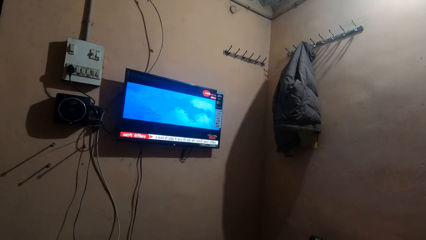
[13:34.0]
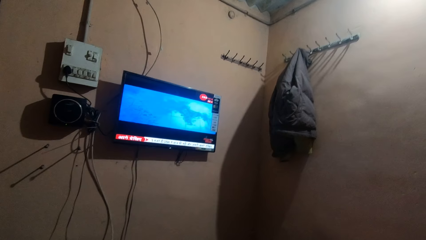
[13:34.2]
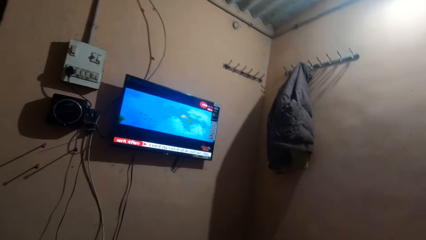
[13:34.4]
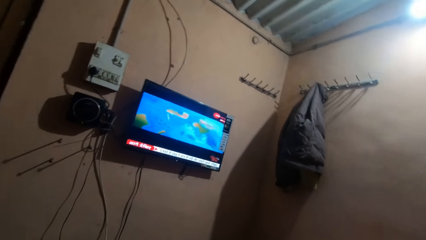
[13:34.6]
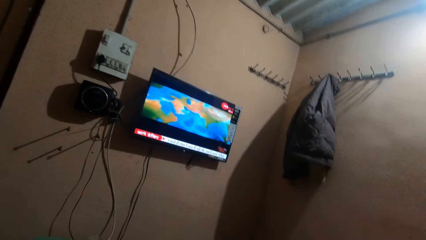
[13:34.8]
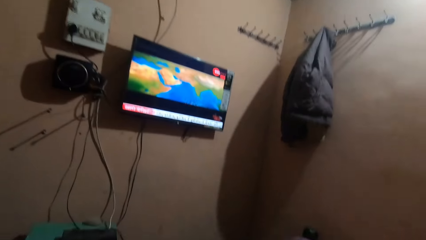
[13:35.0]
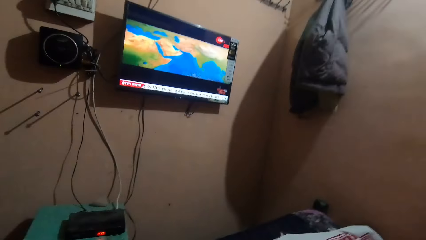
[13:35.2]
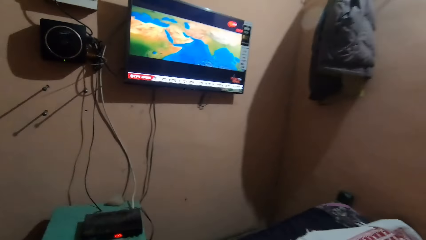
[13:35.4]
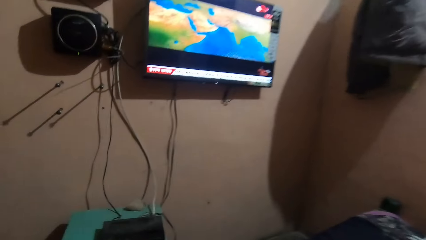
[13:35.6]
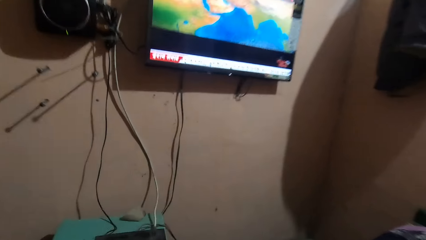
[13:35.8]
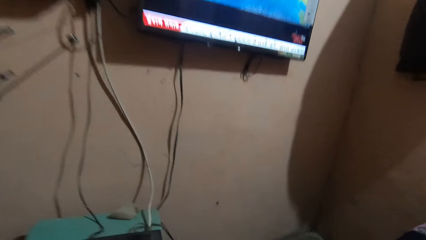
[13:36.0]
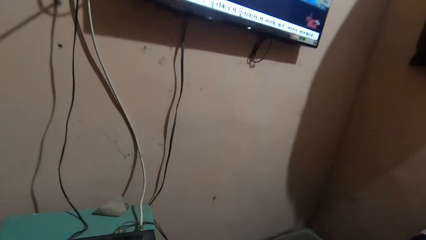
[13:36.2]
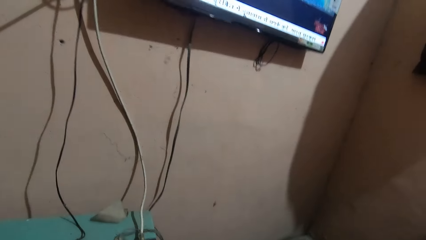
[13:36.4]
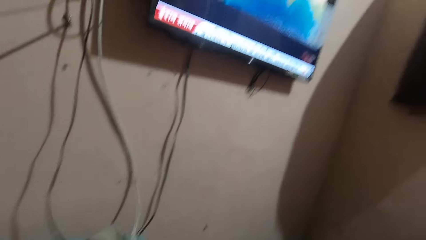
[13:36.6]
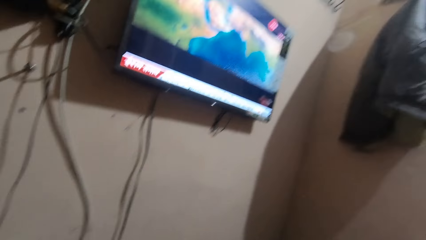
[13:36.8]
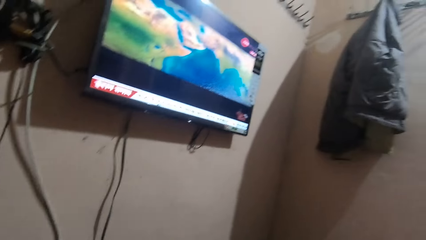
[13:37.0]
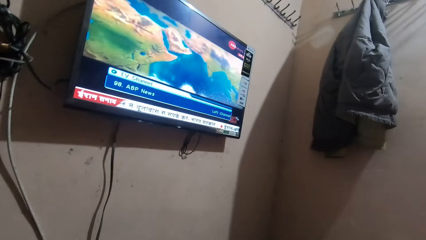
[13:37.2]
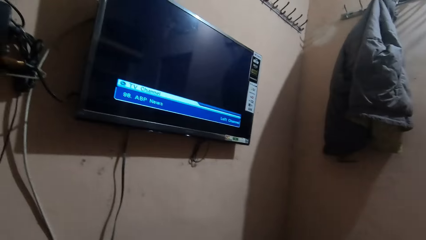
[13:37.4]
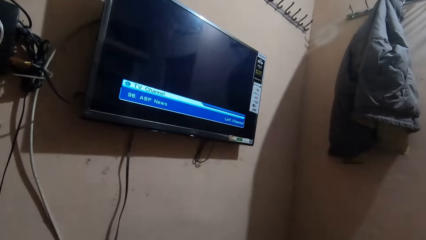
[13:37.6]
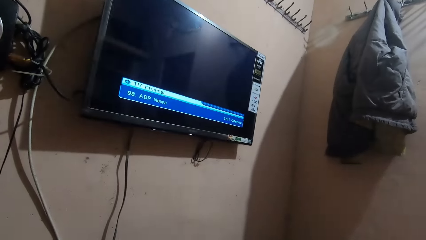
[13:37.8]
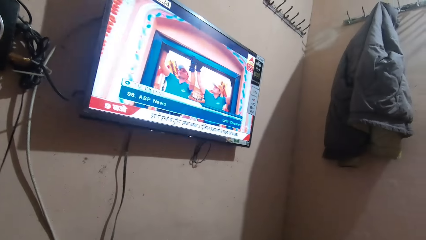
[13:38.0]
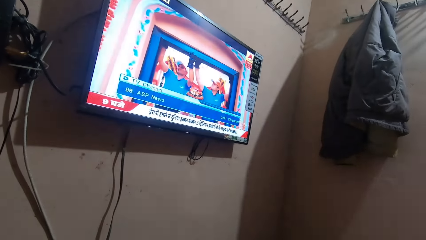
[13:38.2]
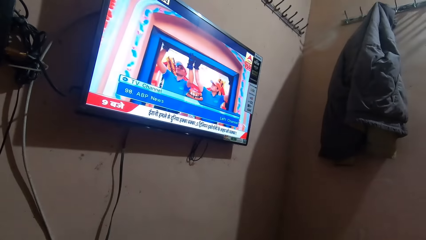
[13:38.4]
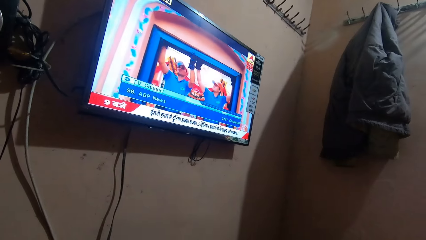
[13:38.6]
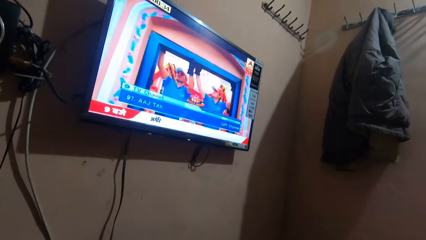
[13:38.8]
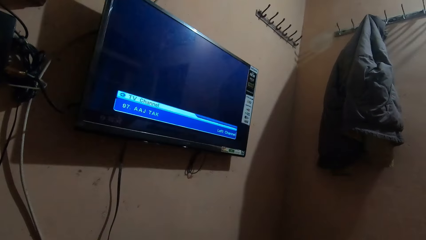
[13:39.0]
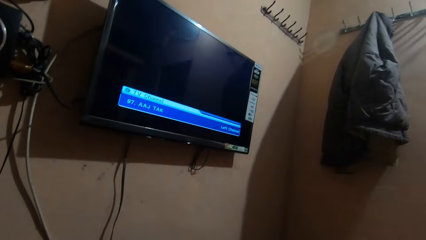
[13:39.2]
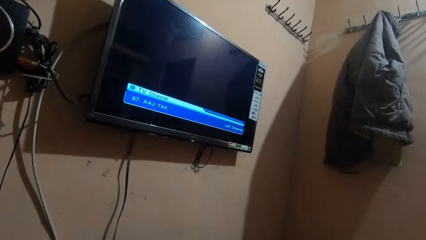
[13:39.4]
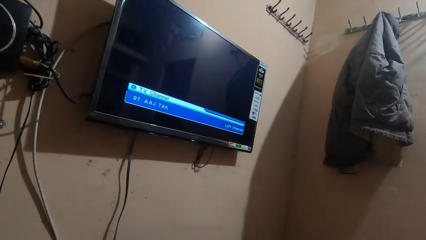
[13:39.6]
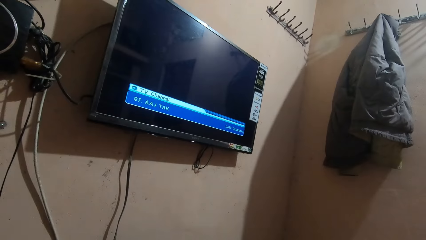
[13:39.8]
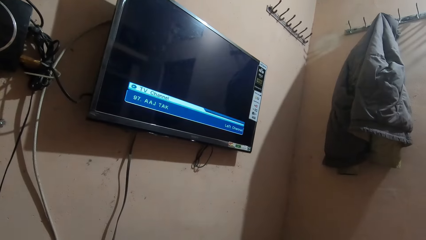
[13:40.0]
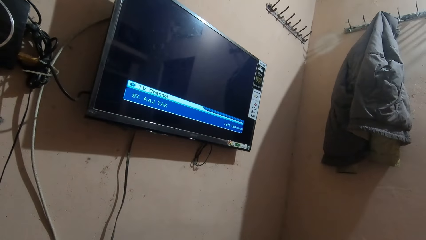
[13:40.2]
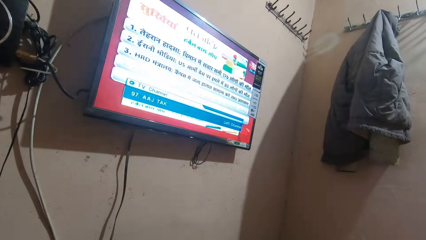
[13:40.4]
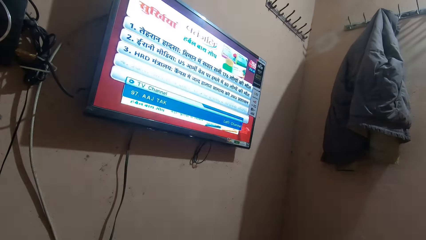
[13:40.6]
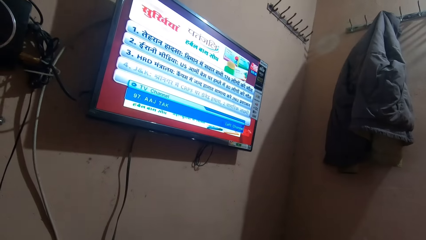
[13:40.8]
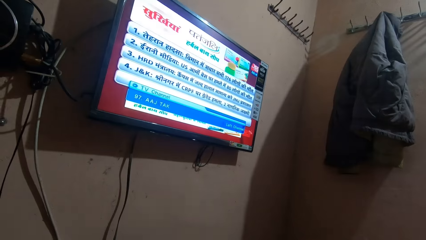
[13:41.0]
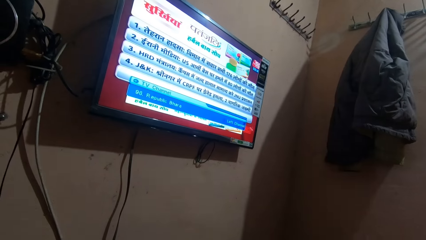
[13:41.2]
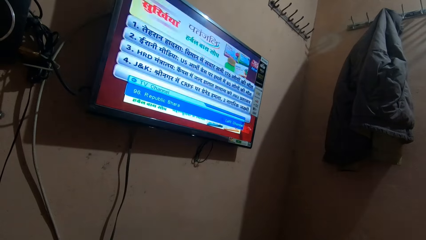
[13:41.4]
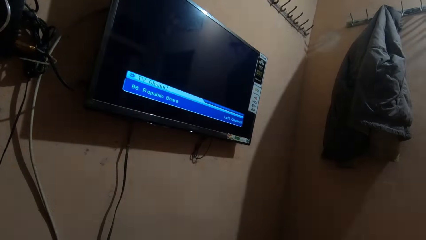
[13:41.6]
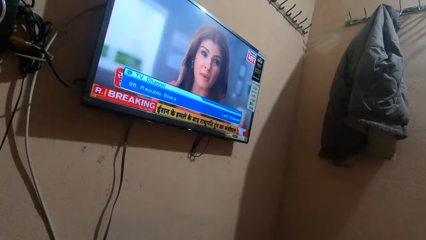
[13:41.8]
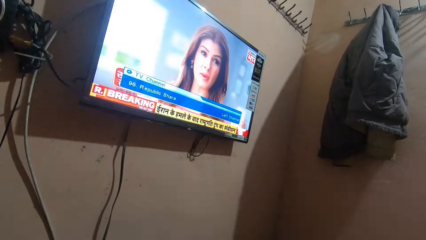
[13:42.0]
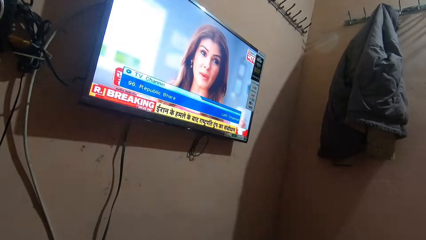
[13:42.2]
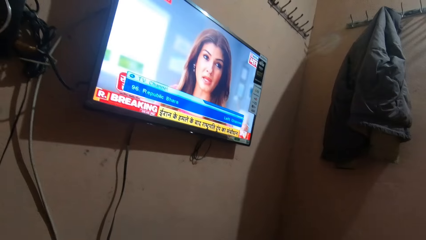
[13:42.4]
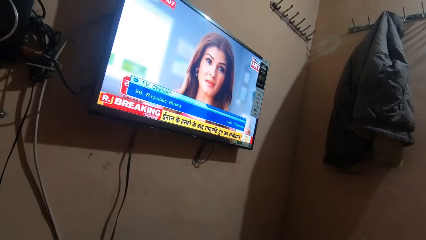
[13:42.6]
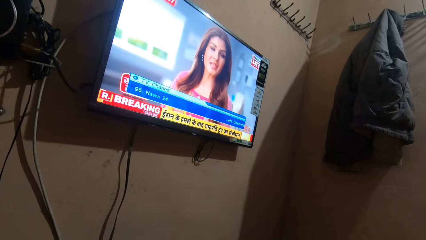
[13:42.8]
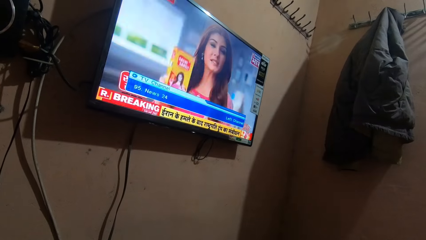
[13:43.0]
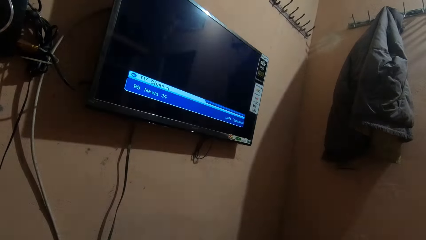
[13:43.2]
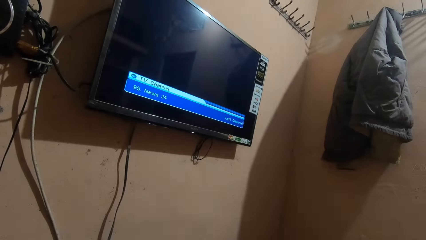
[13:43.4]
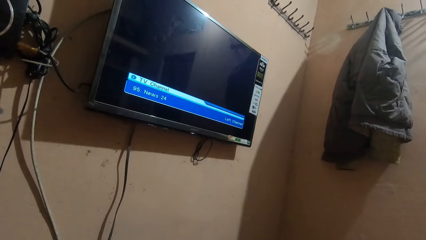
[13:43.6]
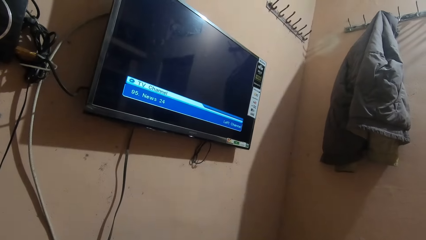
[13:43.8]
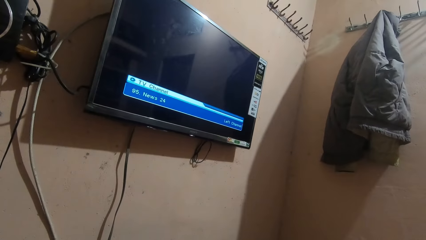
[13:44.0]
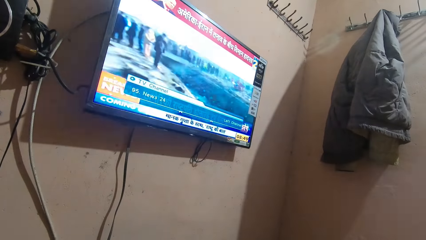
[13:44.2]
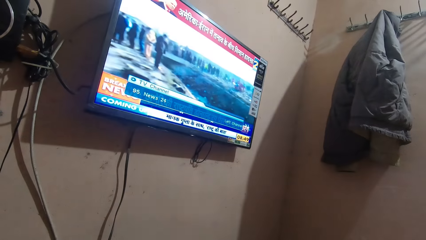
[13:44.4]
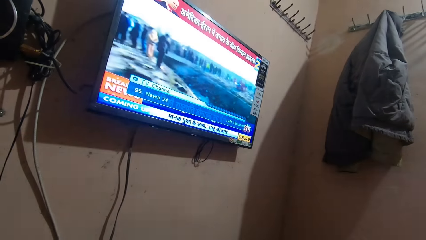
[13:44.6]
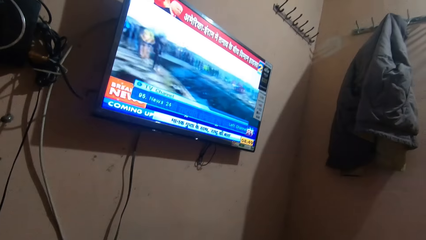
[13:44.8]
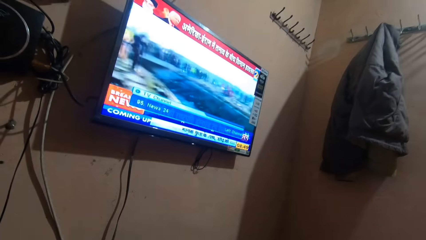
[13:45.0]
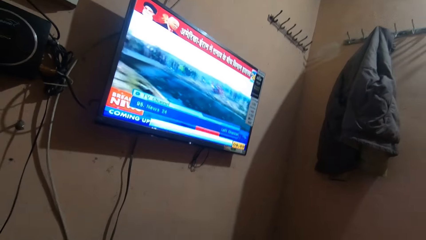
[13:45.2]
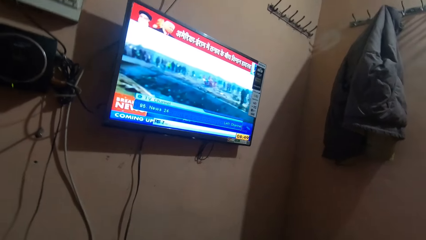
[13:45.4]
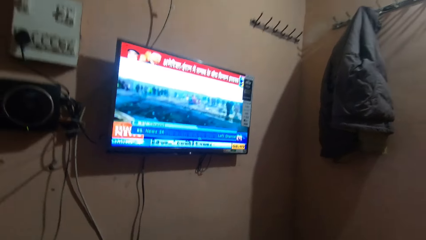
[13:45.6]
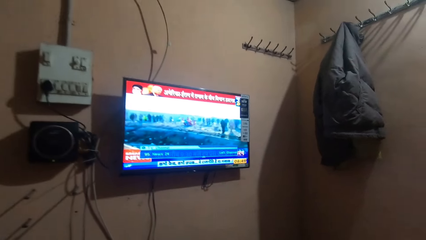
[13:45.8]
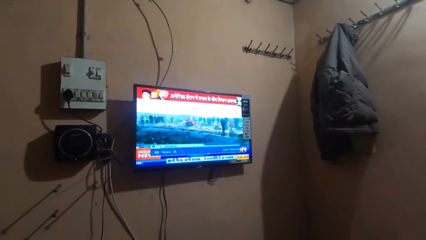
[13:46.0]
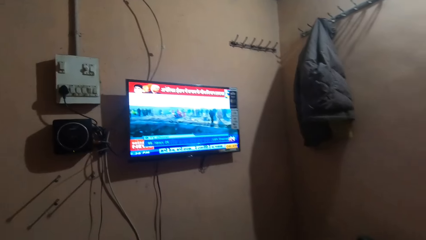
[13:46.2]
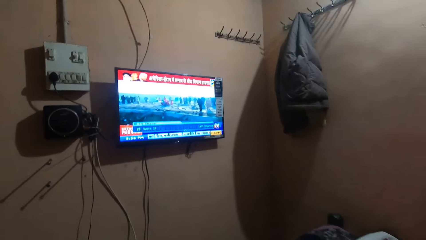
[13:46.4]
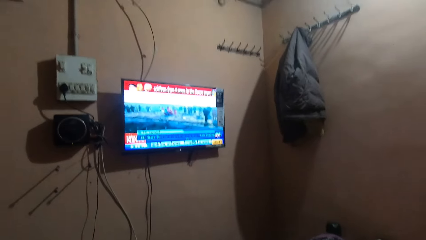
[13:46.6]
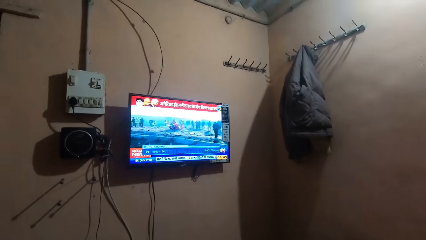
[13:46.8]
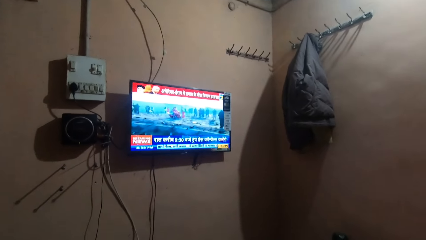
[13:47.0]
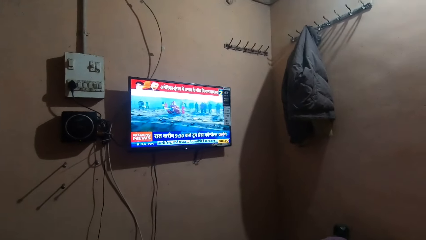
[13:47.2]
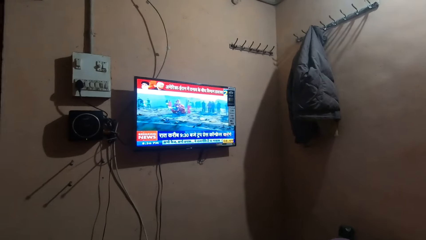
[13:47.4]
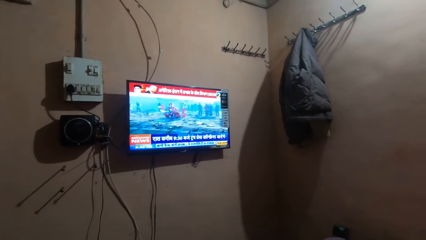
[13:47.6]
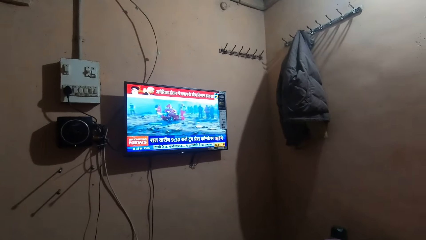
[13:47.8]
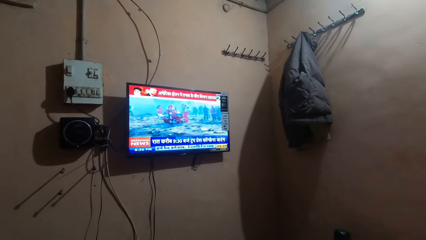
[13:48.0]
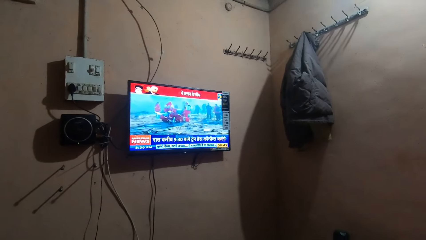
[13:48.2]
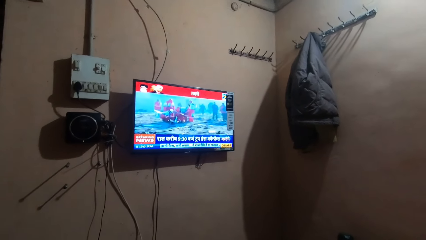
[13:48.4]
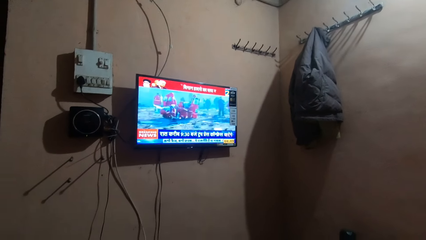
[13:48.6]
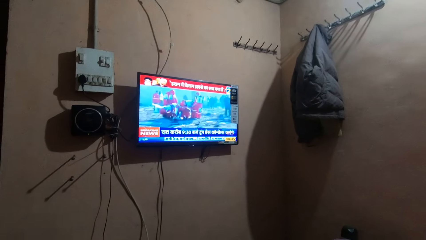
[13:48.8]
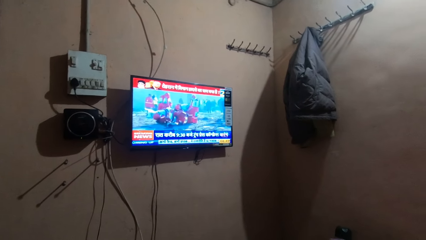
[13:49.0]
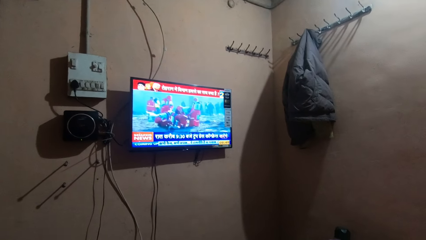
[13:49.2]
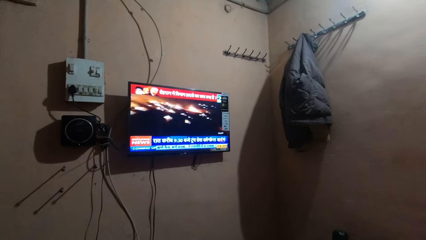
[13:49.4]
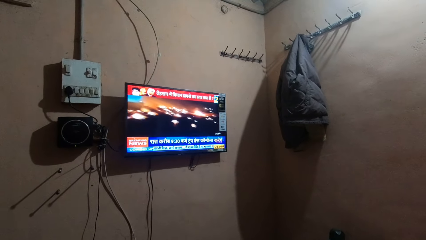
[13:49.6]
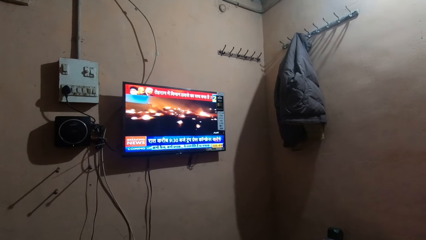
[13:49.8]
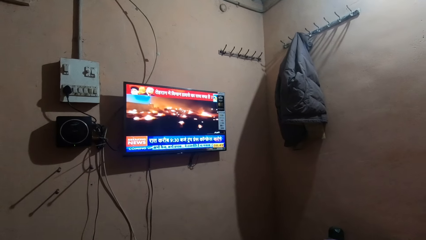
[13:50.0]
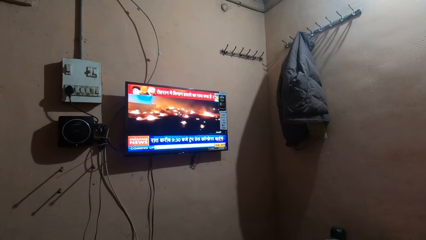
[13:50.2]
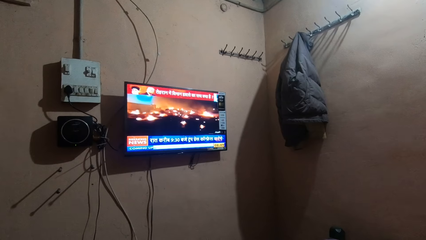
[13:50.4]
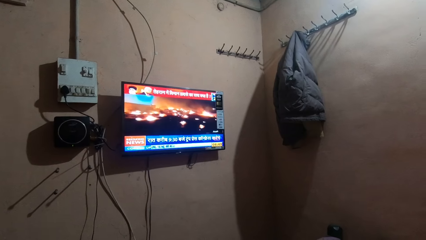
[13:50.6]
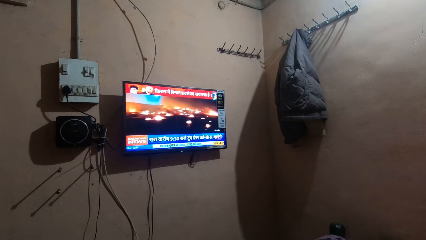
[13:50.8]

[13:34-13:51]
The camera wearer moves towards the television. They change the television channel with the remote control. They watch television.
